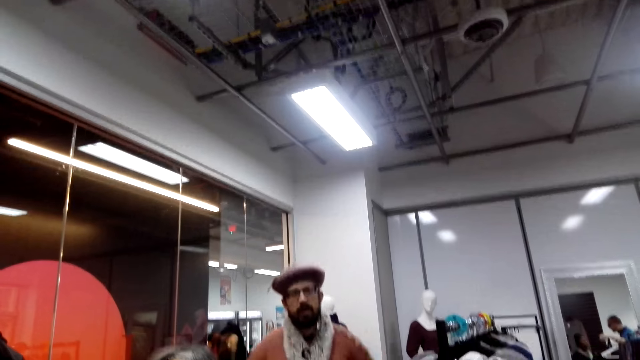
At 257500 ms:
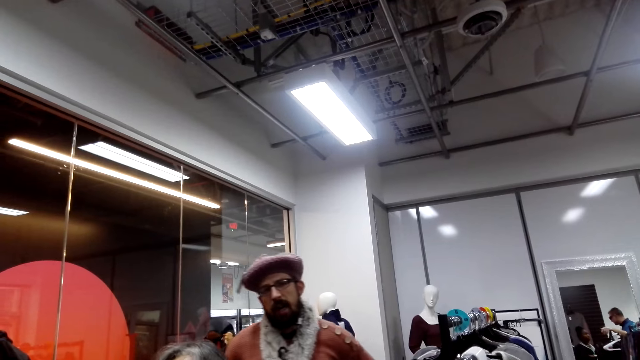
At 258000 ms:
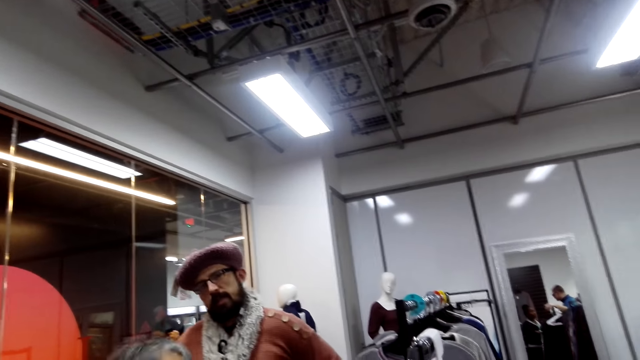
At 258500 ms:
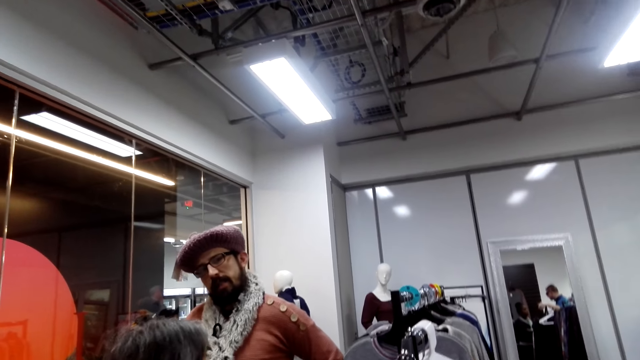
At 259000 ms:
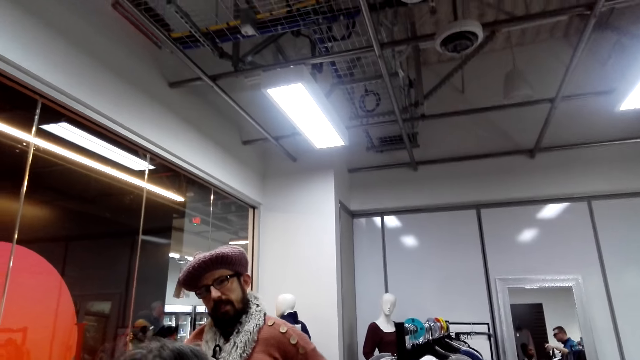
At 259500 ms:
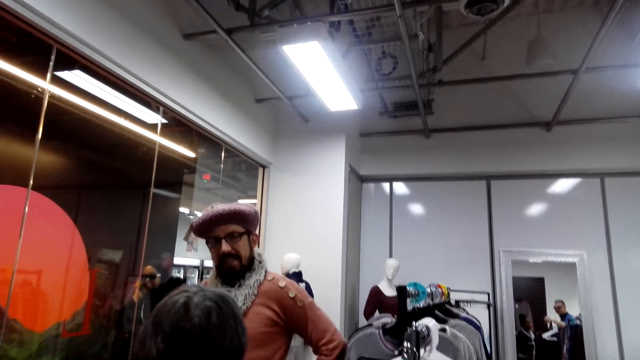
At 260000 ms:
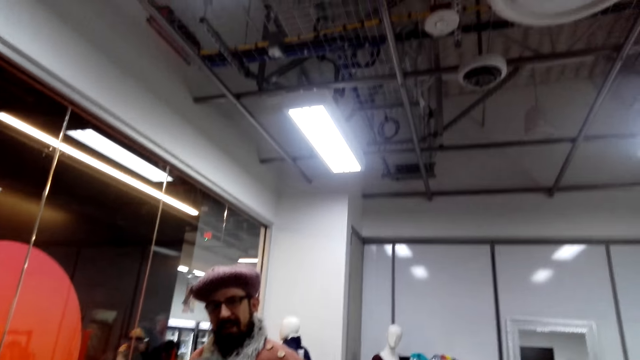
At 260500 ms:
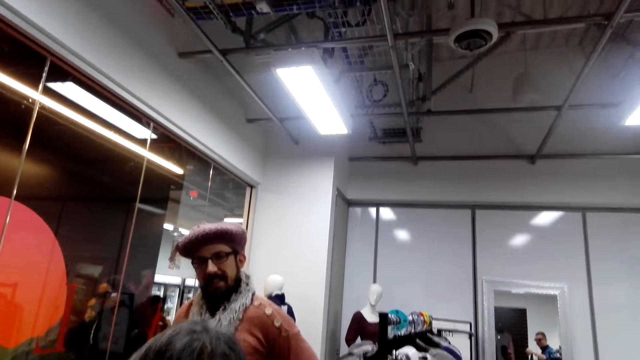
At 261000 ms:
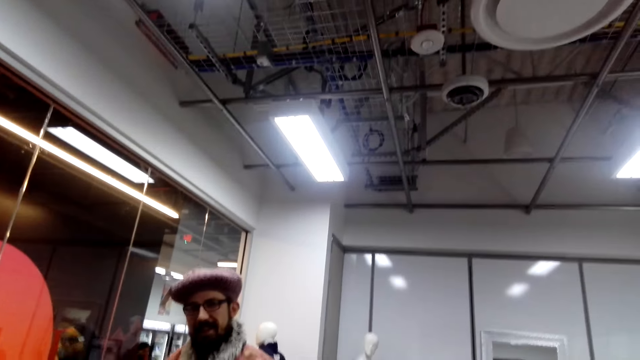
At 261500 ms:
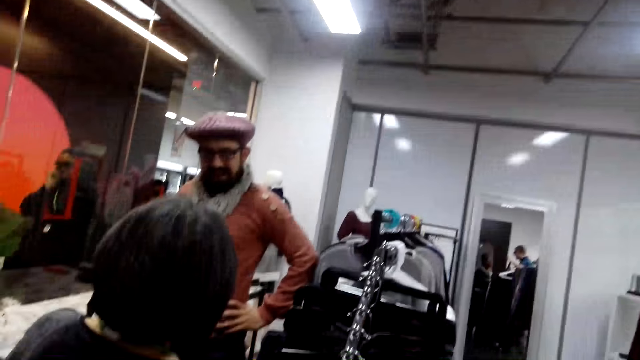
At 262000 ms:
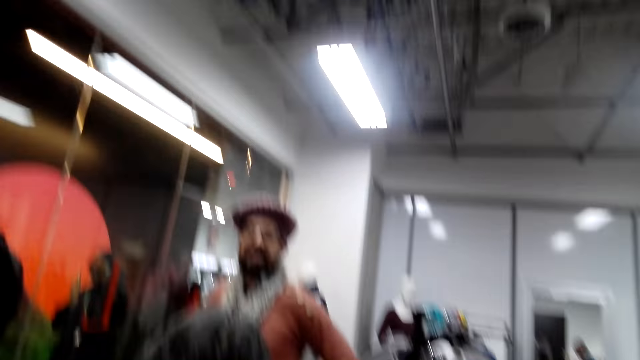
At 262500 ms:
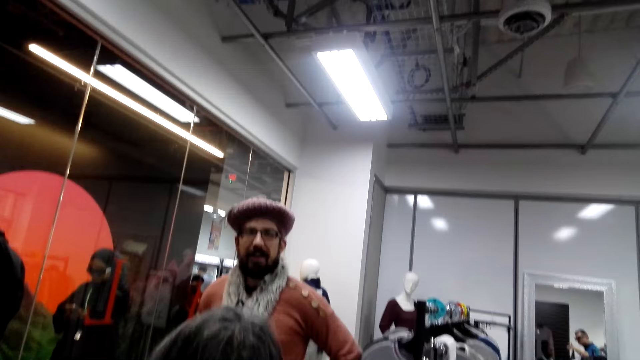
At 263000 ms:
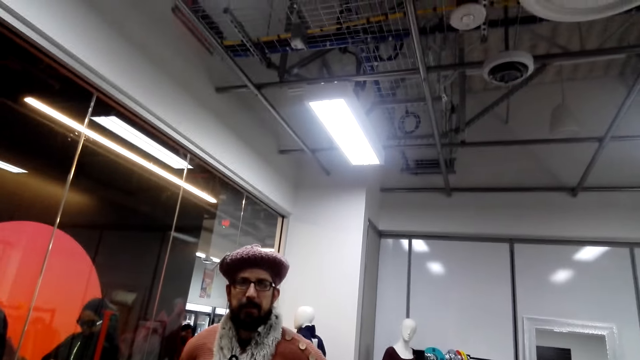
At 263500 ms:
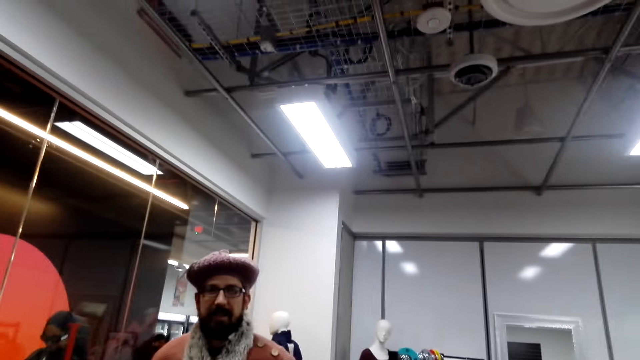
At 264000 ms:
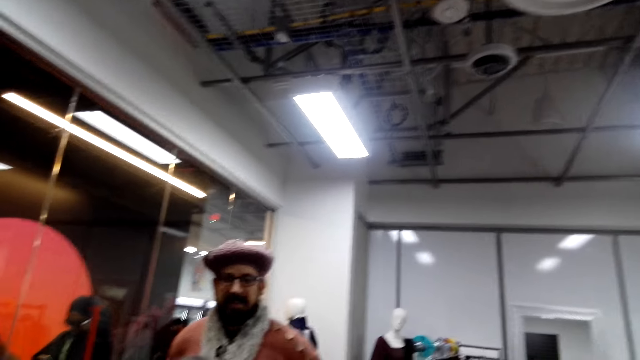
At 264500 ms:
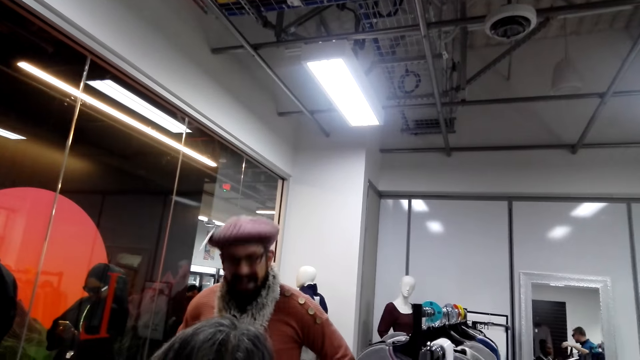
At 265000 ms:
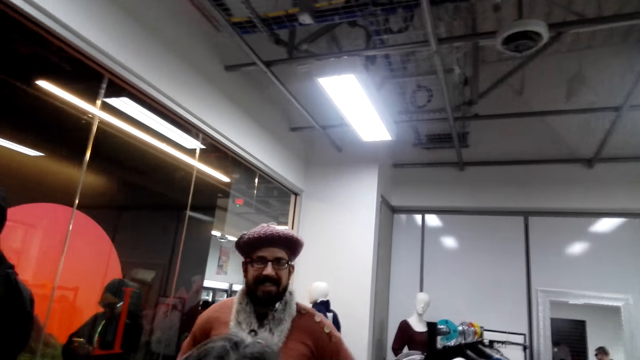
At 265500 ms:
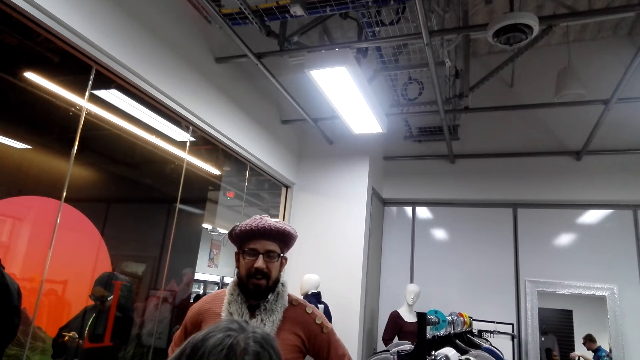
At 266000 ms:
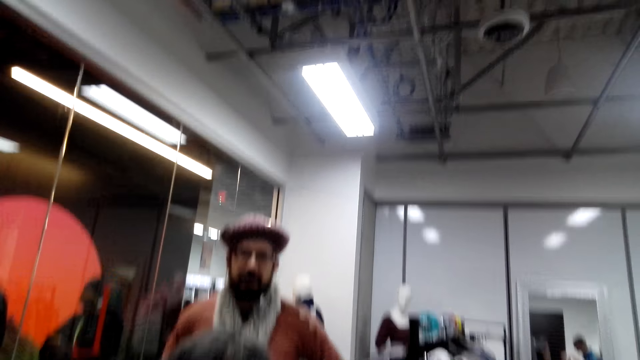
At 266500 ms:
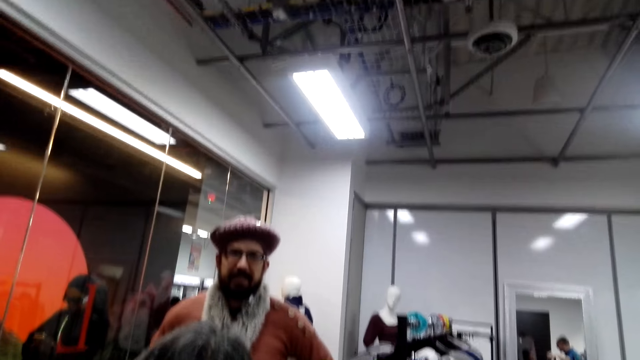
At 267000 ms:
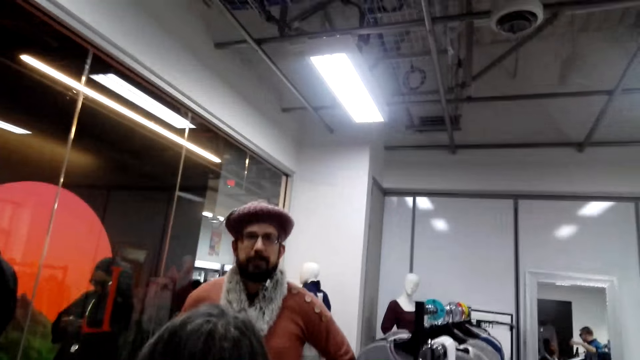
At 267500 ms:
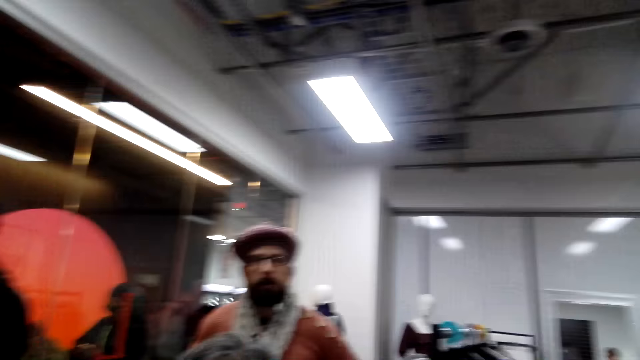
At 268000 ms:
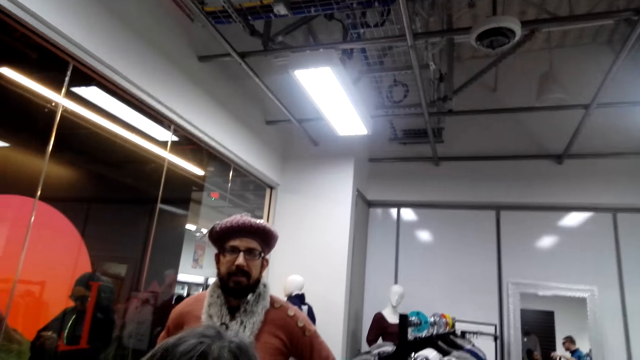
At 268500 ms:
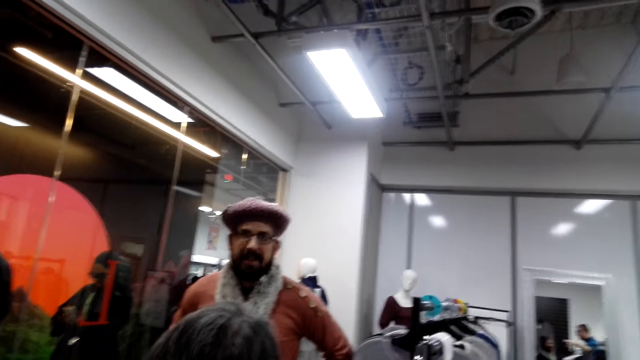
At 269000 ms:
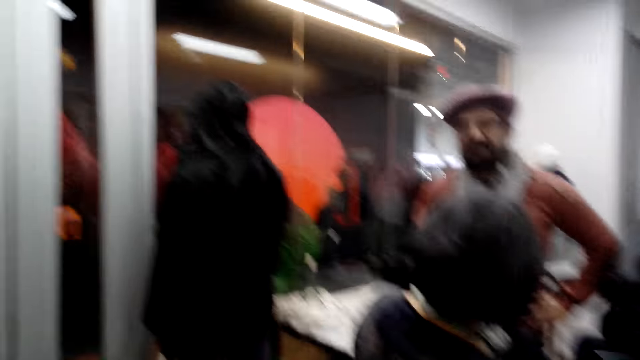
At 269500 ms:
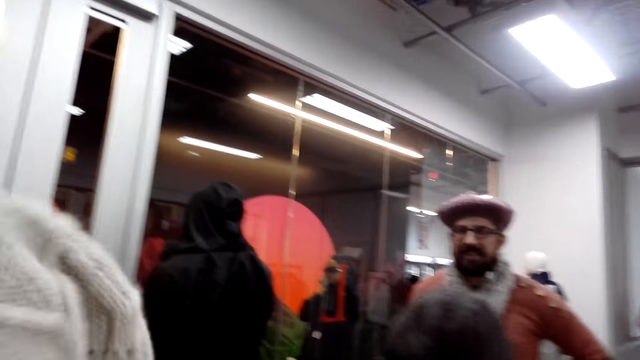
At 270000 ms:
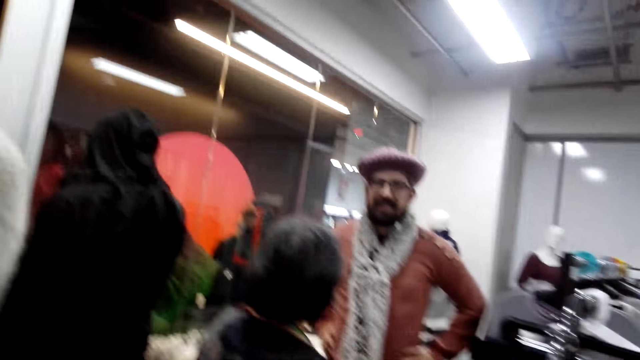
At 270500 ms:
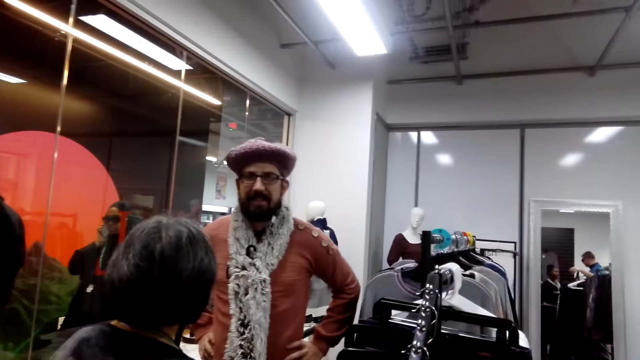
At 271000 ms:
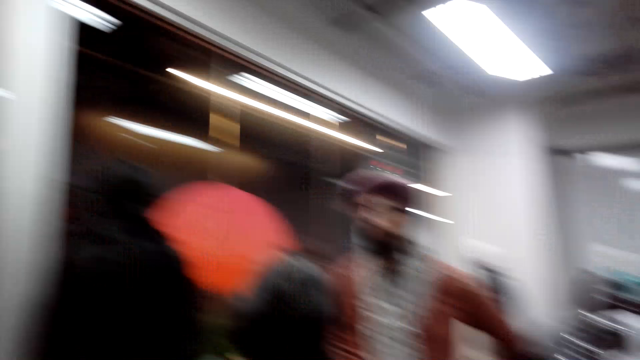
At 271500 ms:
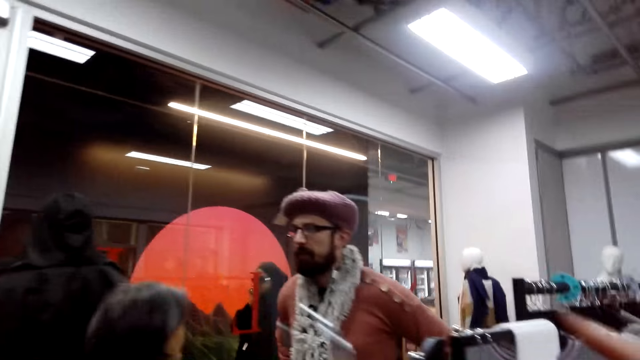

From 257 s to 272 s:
The camera wearer talks to a man. They walk around the room.

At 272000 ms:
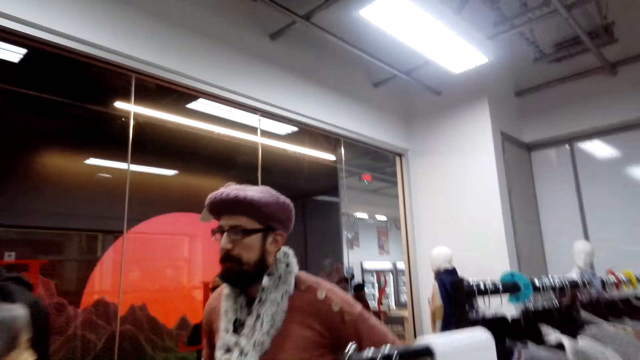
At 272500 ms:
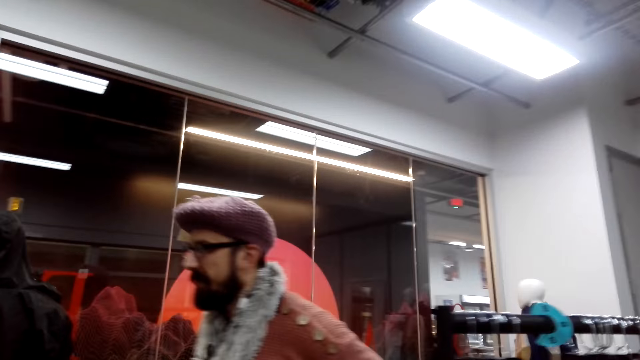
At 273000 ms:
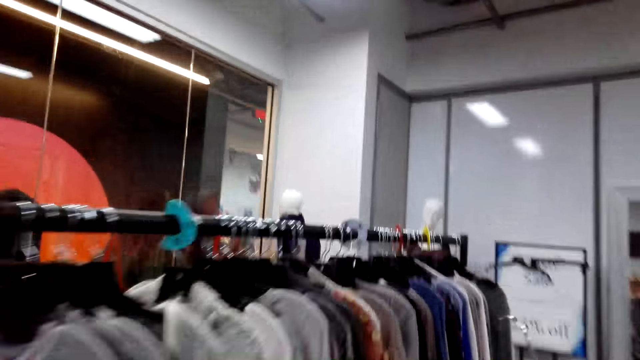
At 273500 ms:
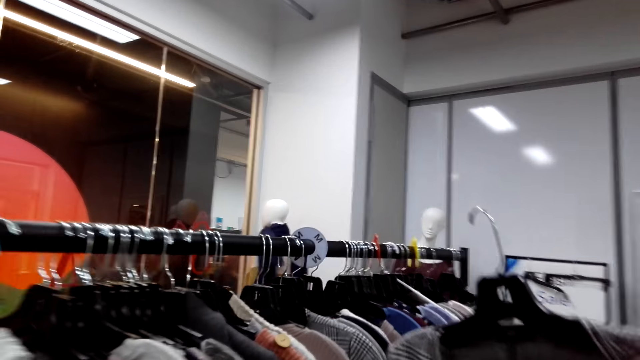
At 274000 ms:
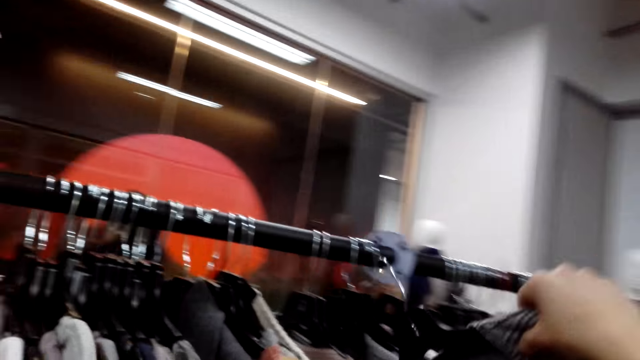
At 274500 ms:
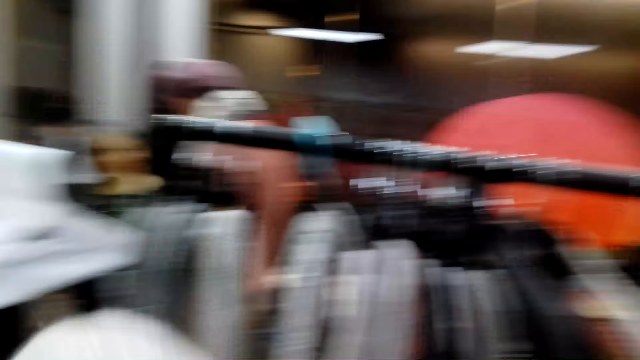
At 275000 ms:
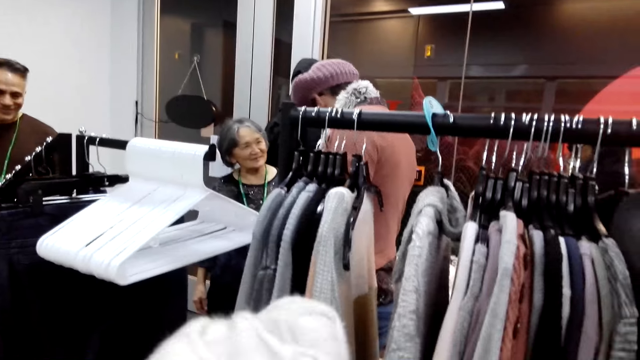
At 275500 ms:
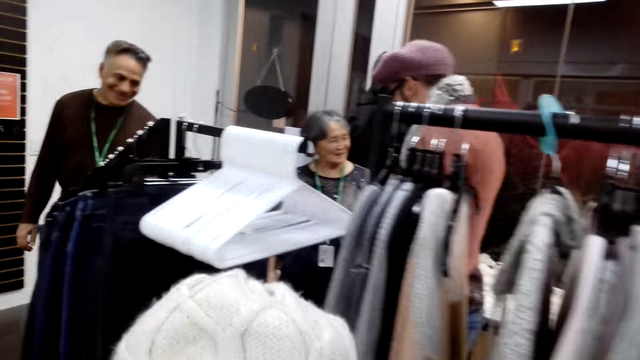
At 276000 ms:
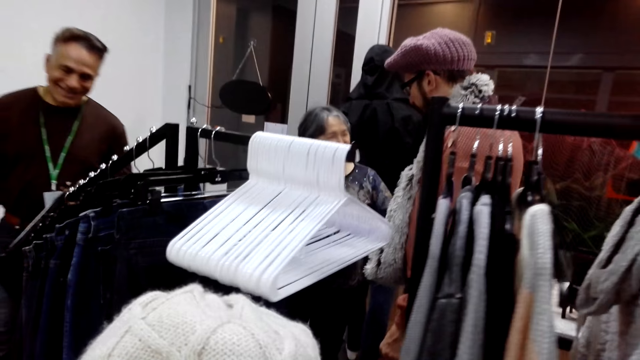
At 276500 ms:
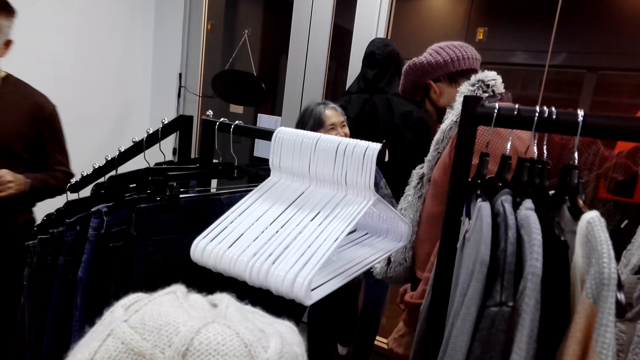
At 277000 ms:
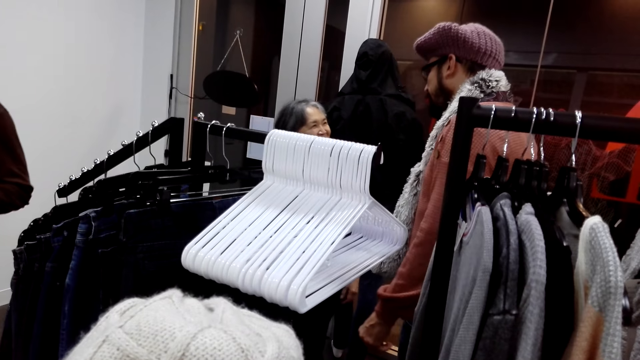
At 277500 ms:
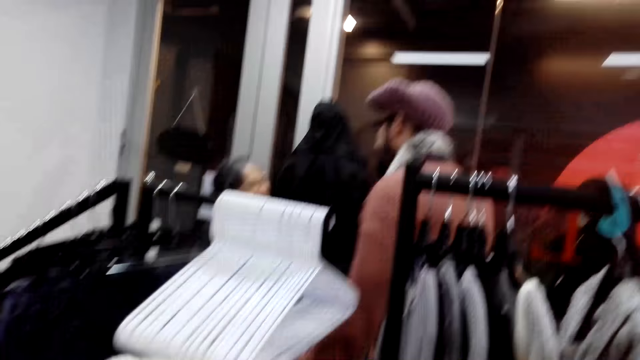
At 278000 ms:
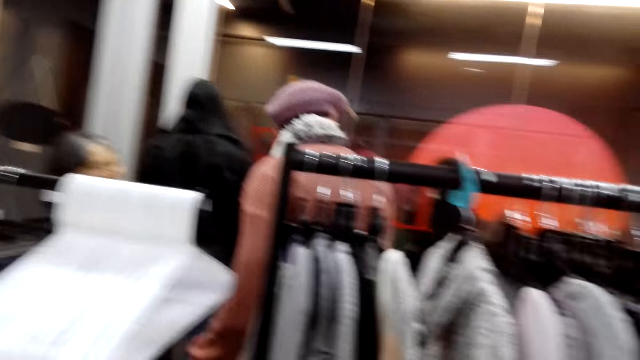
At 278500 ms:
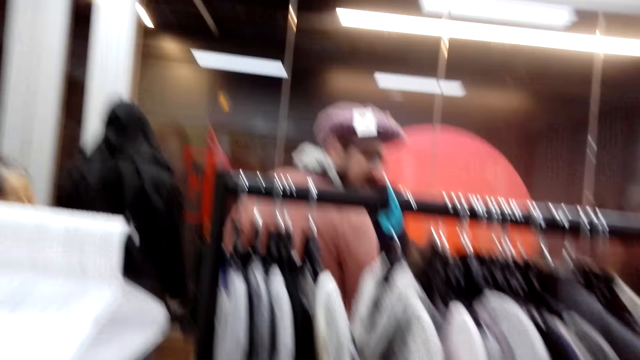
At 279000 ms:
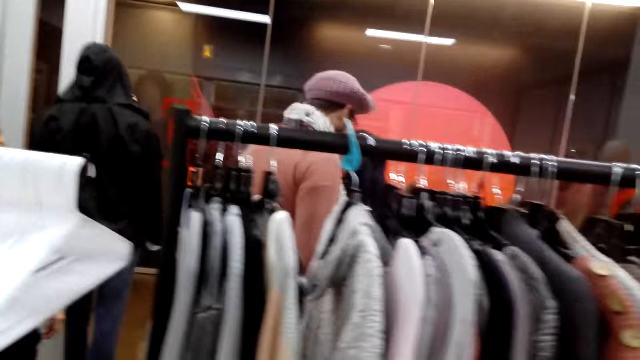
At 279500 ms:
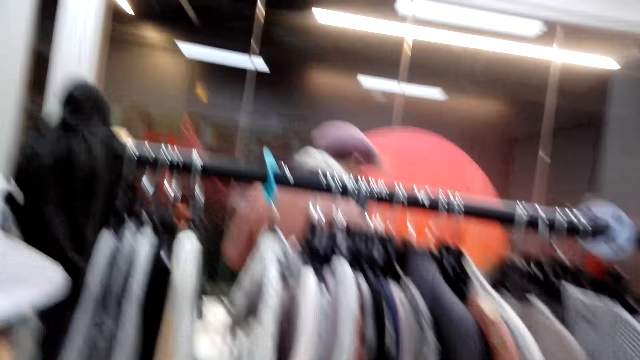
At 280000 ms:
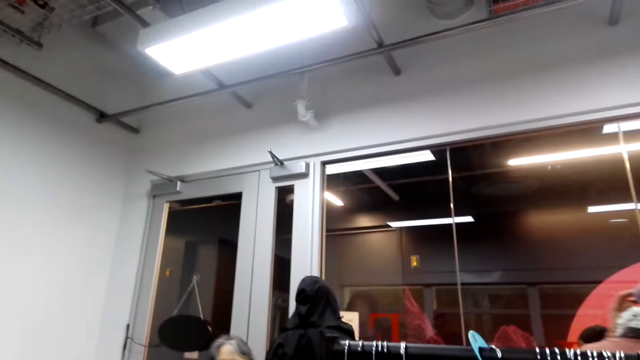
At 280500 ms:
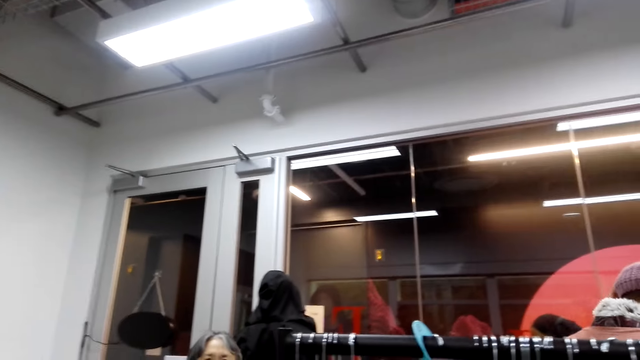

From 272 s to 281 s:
The camera wearer puts the cloth on the hanging line. They turn around the room.
